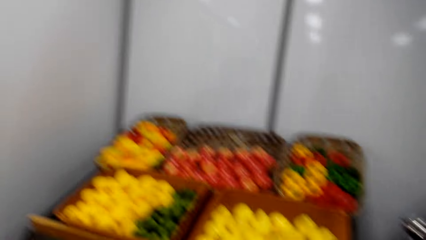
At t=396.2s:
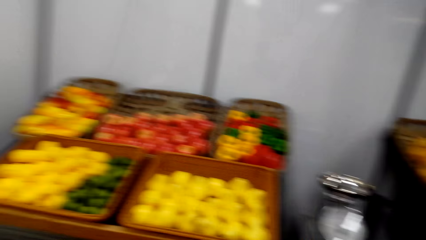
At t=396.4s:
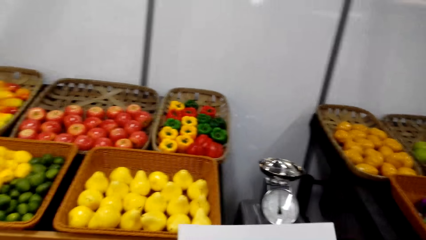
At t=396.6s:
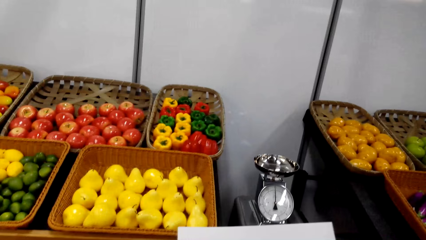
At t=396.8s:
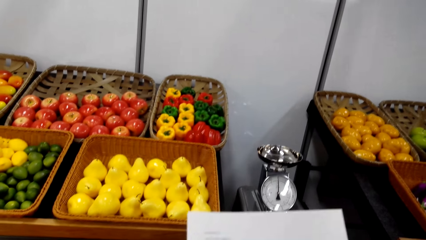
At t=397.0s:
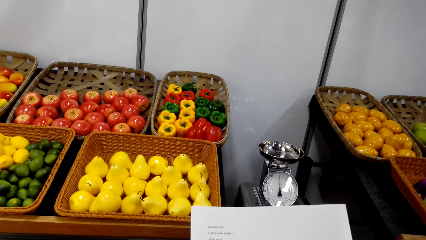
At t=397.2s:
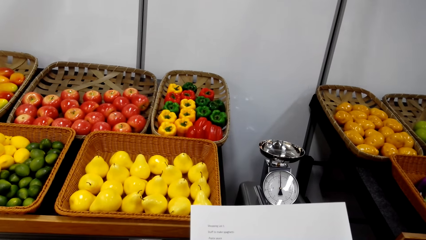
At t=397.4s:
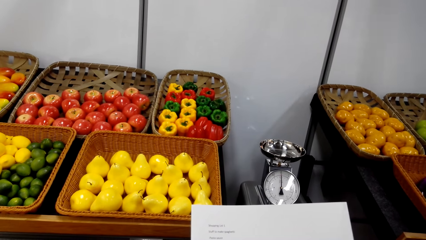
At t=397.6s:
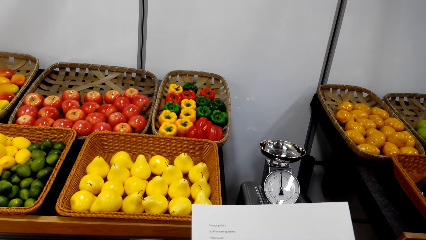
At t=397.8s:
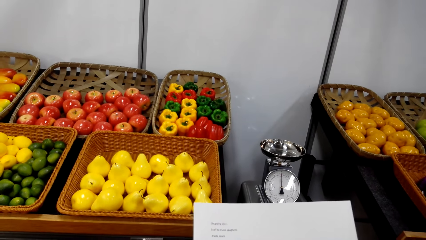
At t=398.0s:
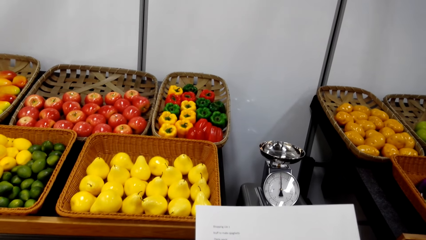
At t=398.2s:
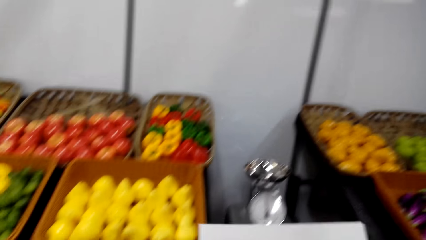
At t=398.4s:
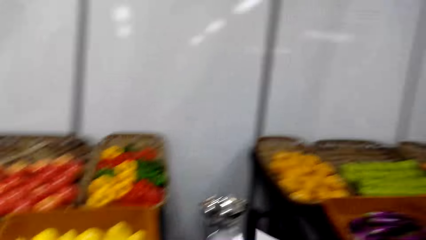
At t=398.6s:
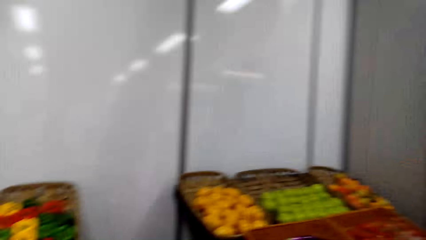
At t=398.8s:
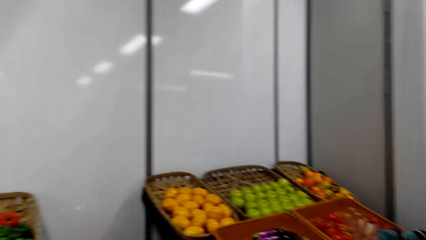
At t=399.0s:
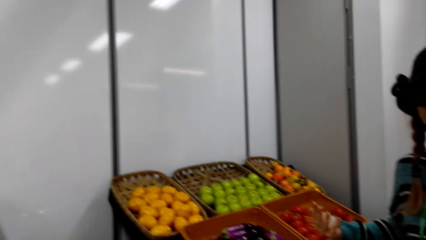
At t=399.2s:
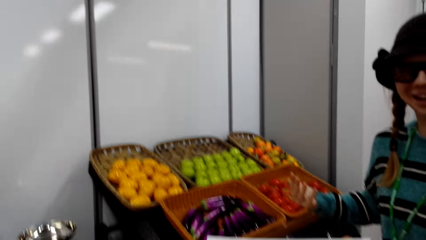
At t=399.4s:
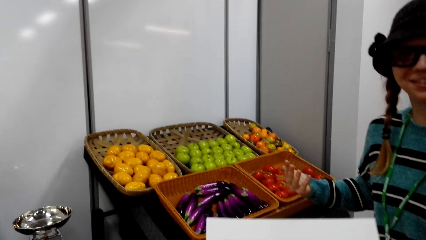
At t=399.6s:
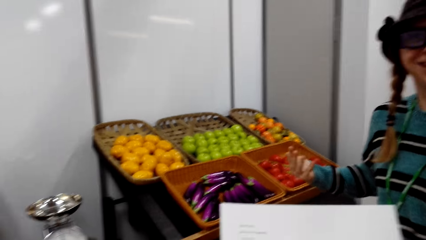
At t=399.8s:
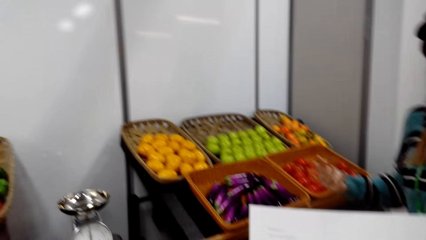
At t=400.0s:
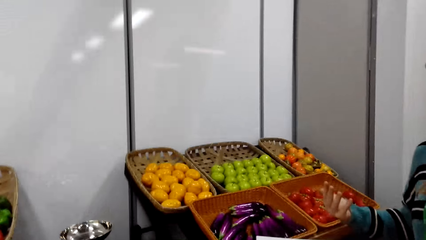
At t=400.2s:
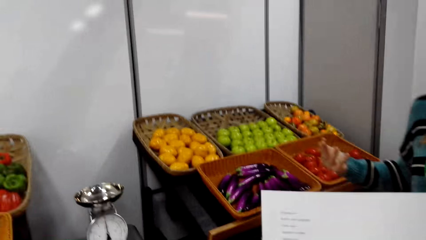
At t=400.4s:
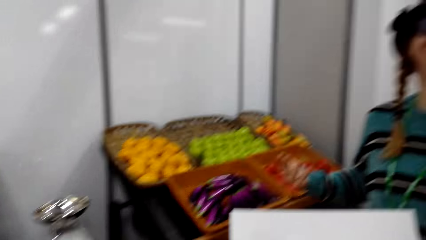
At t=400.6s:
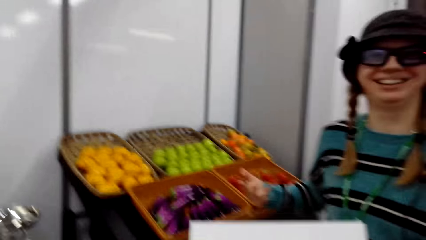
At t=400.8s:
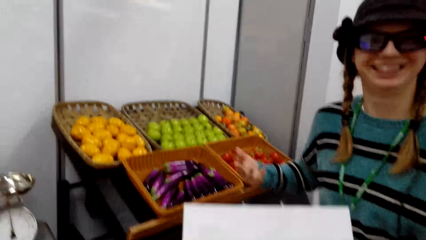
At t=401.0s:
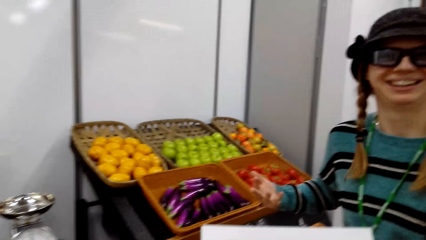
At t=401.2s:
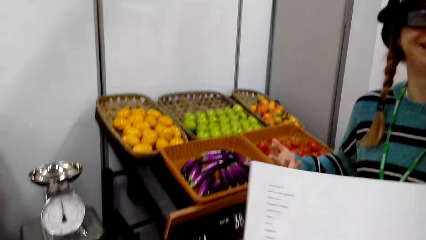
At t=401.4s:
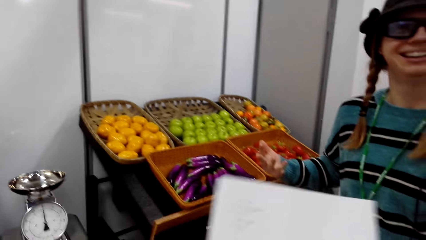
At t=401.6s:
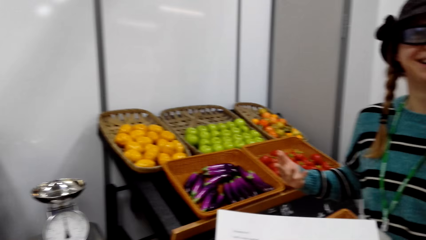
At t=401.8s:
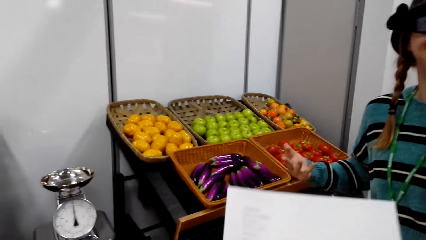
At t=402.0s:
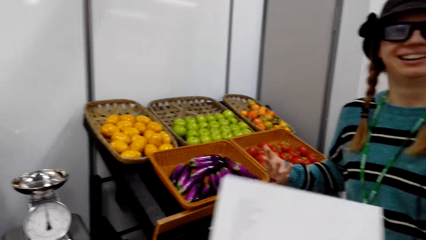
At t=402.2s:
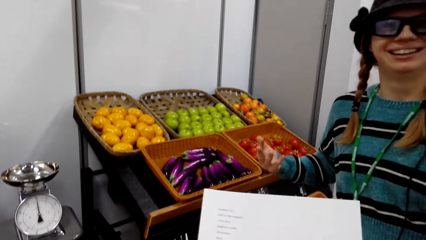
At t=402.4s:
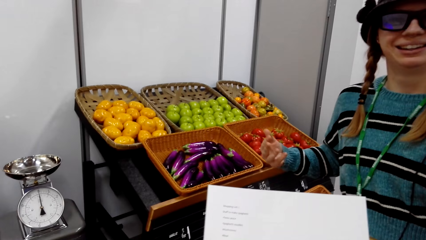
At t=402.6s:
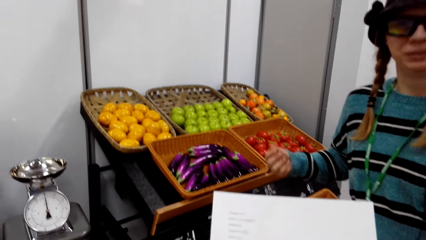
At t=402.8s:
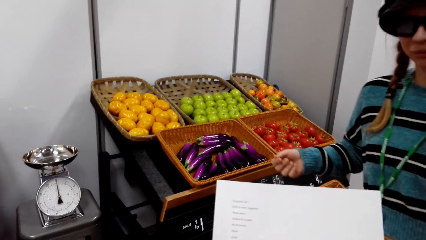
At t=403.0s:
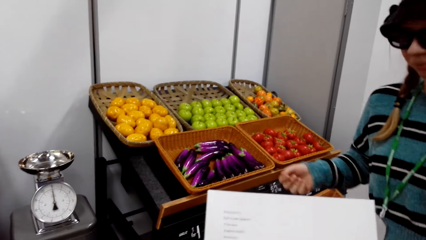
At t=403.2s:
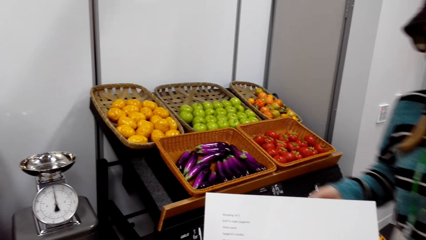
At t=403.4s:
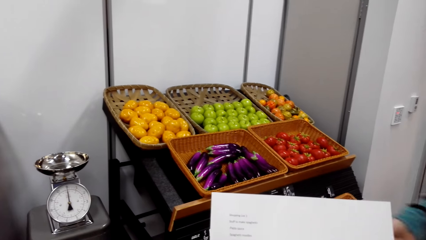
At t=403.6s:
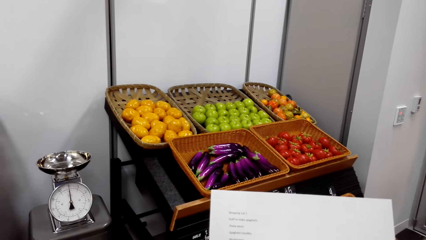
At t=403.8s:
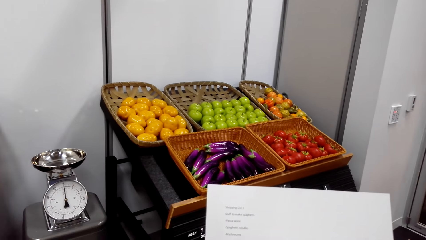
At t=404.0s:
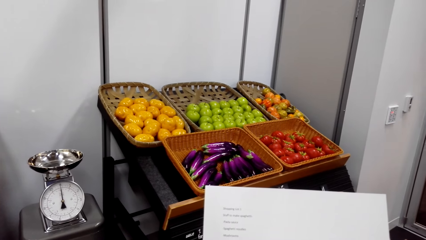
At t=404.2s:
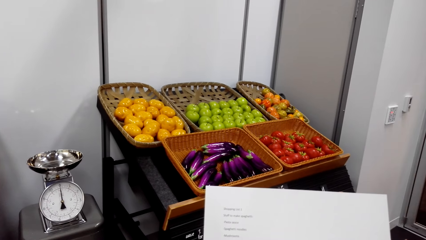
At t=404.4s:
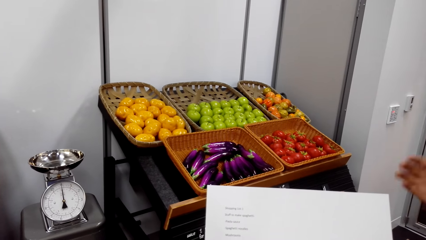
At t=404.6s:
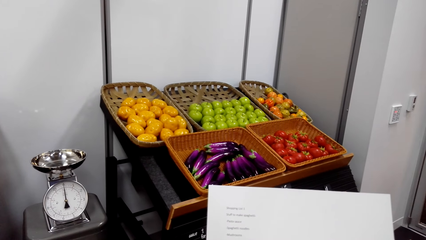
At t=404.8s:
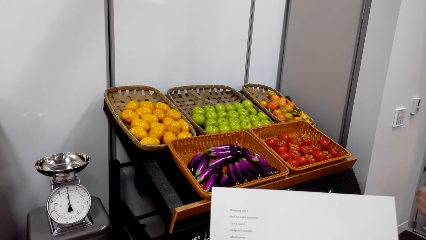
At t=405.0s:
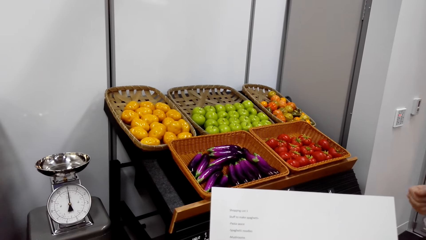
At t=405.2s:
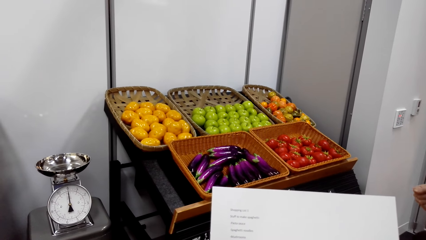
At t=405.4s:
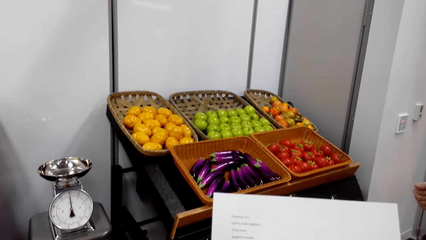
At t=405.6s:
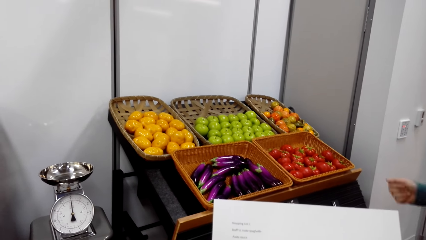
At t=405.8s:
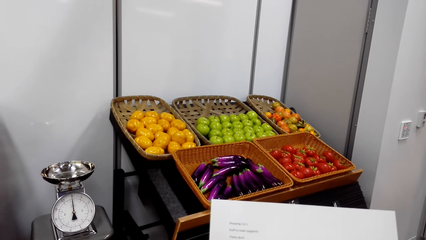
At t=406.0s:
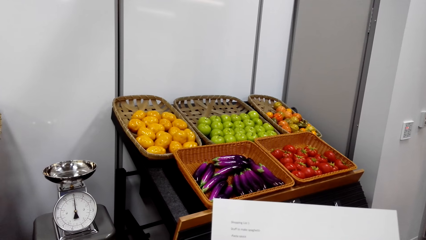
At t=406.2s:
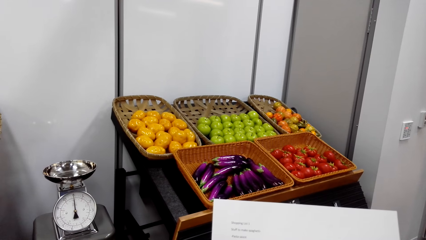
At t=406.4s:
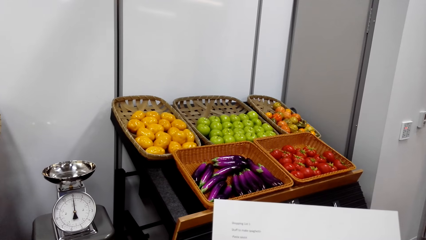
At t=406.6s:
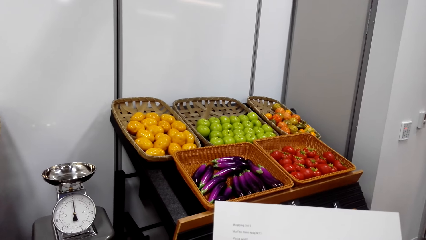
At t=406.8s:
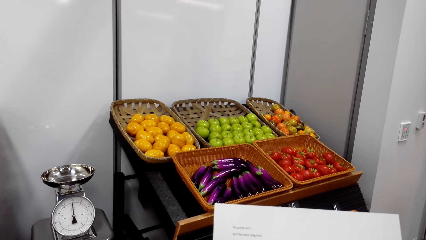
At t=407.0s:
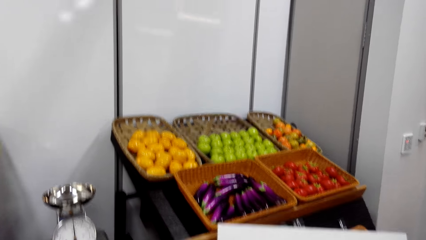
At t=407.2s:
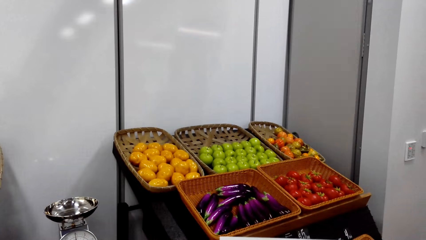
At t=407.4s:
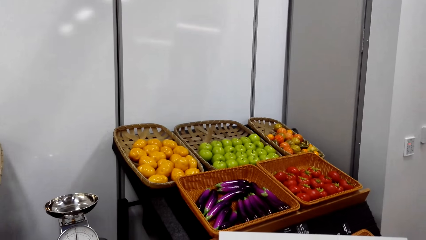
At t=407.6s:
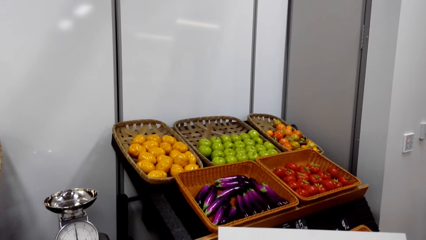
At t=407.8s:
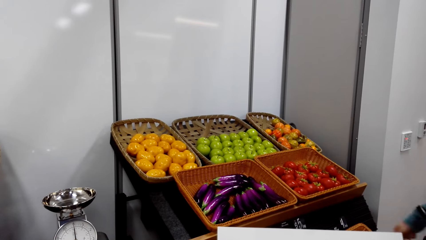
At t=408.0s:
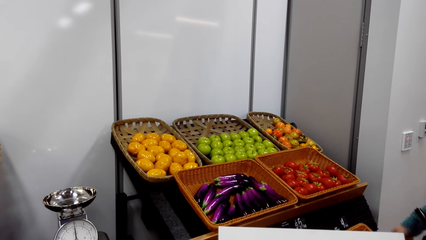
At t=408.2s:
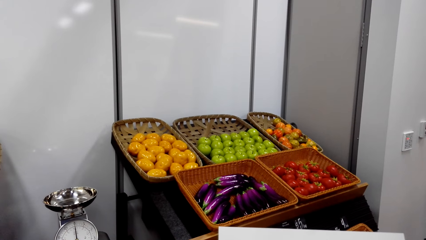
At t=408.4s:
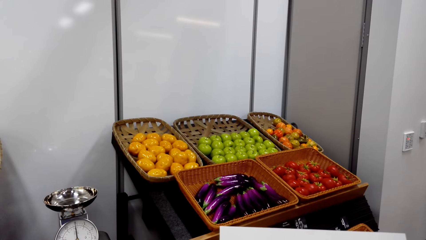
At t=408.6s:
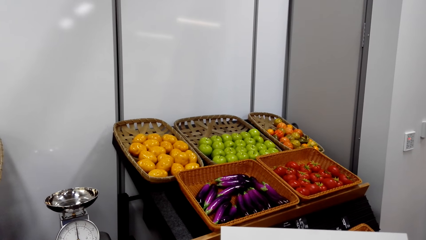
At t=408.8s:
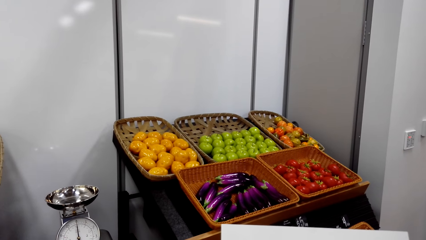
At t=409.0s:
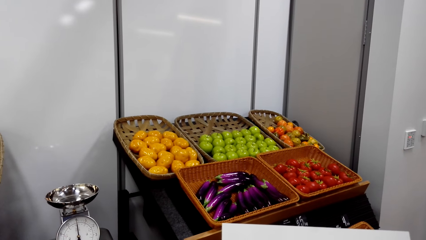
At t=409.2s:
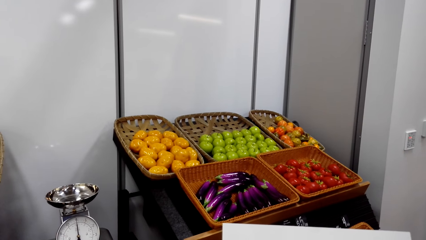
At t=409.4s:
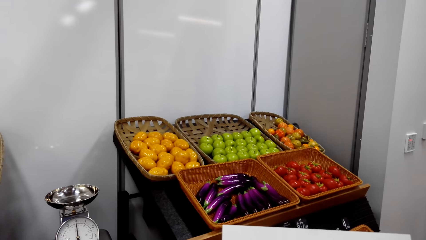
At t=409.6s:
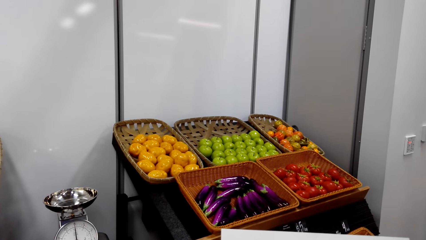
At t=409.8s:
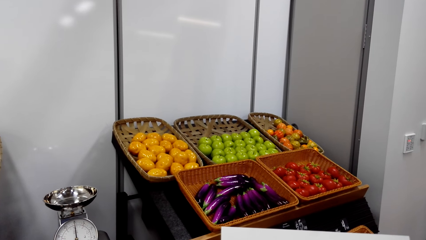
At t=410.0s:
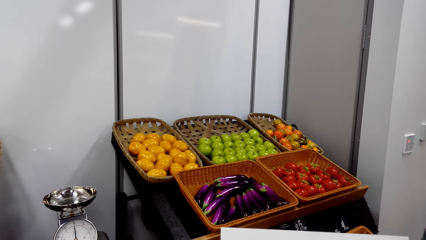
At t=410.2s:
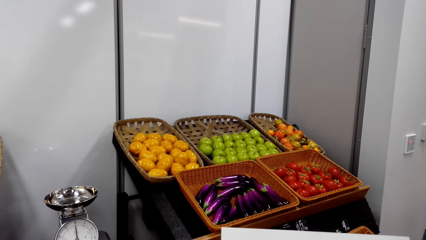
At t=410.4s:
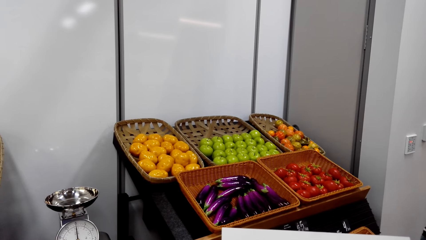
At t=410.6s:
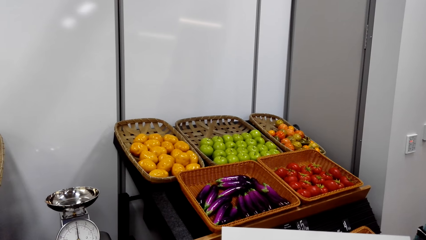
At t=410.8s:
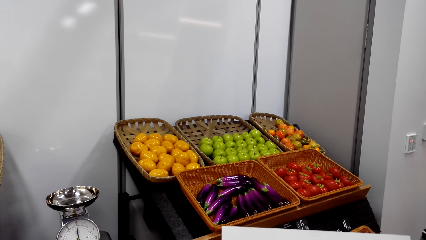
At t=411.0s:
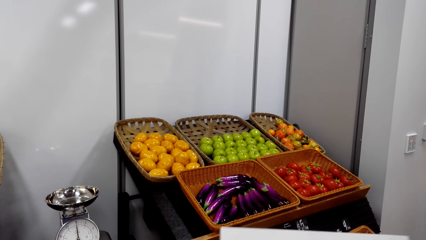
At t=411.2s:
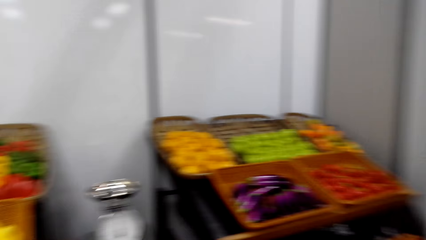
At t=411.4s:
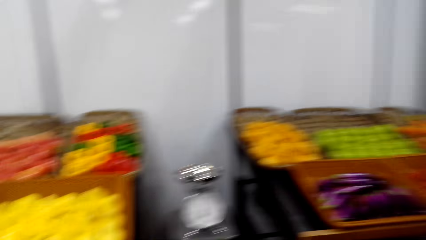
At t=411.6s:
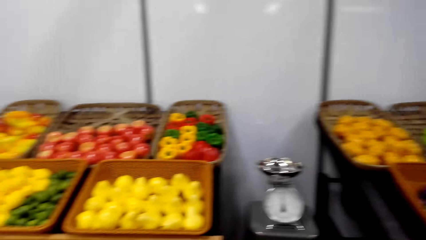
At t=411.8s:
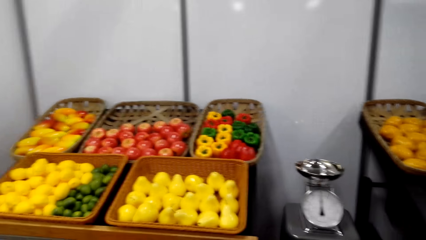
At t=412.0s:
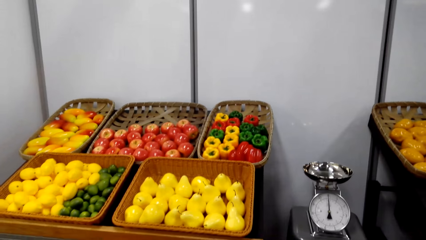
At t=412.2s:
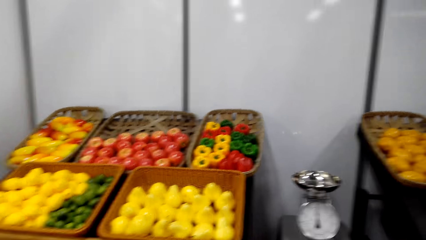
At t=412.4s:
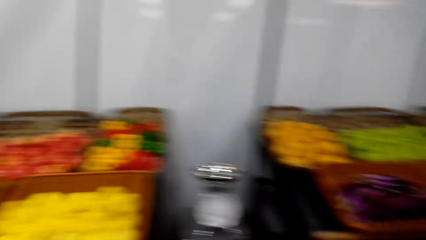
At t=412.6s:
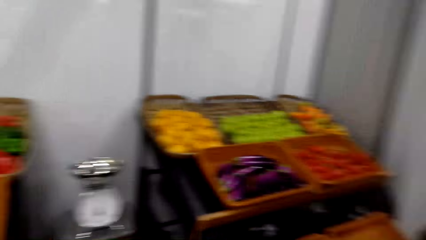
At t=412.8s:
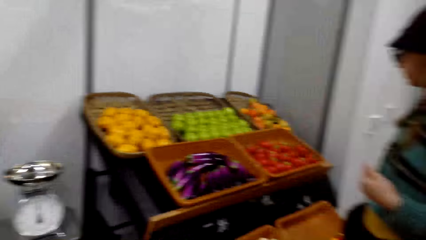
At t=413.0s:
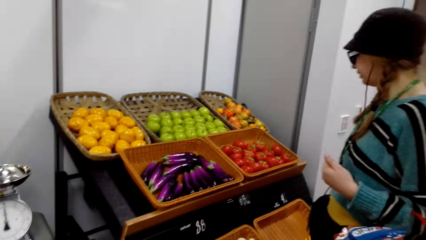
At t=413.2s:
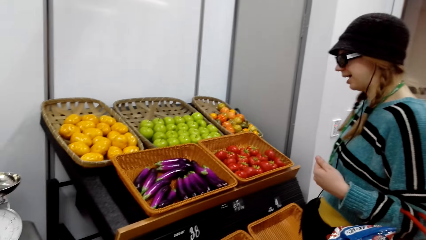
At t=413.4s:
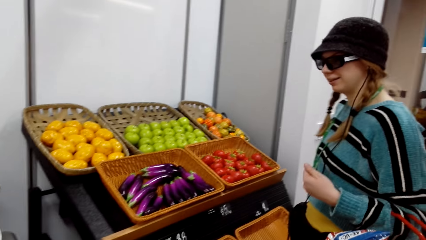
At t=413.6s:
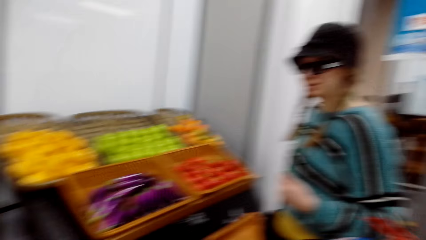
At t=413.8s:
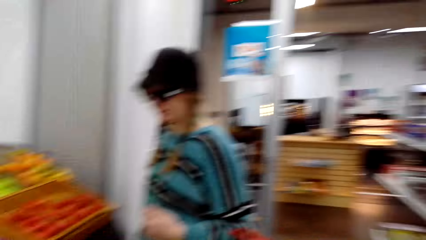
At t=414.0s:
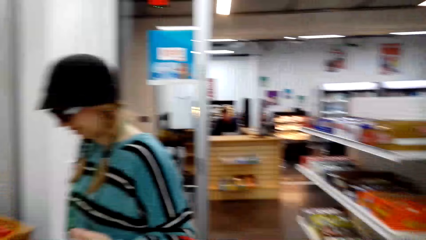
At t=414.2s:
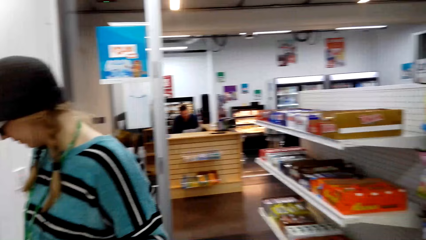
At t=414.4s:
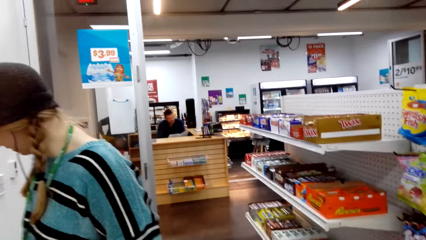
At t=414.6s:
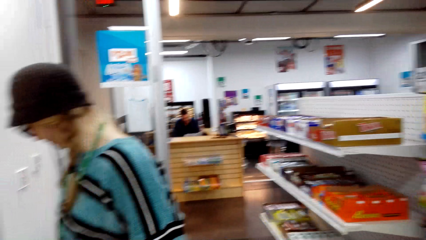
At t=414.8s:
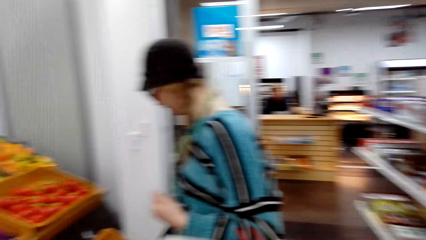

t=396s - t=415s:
The camera wearer converses. They look at the list. They look around.
